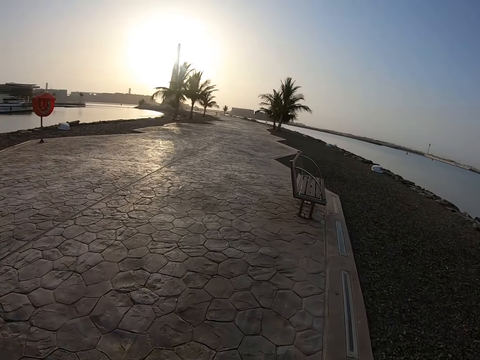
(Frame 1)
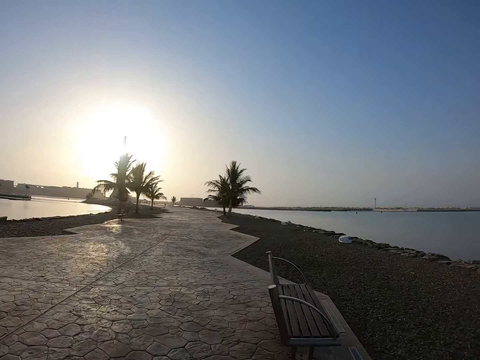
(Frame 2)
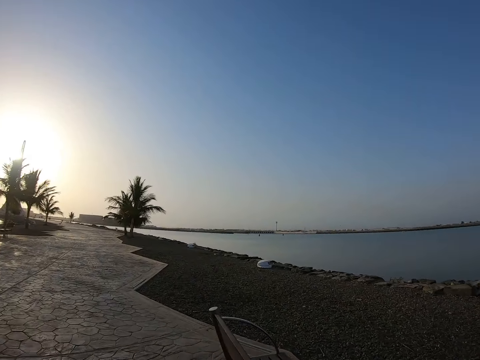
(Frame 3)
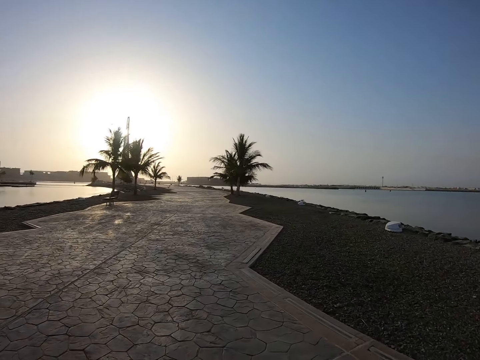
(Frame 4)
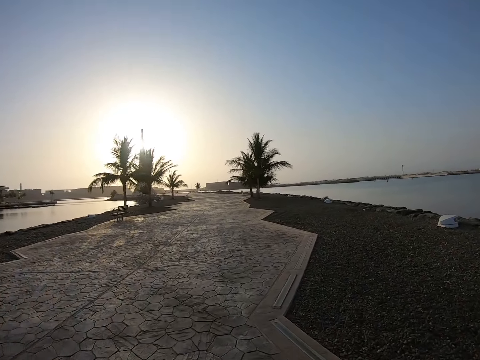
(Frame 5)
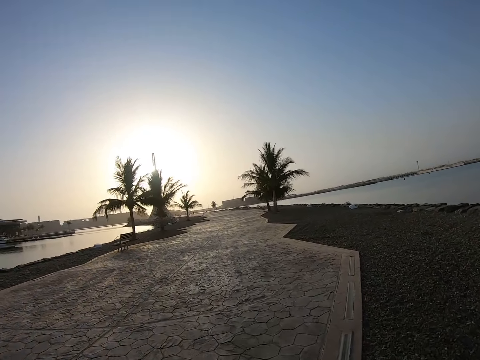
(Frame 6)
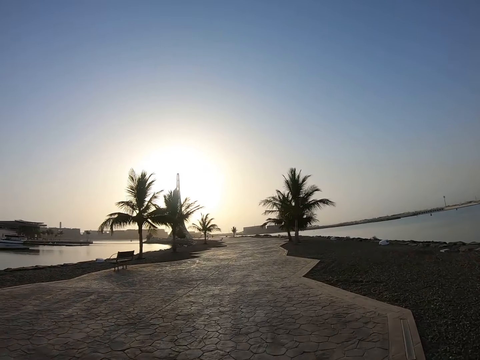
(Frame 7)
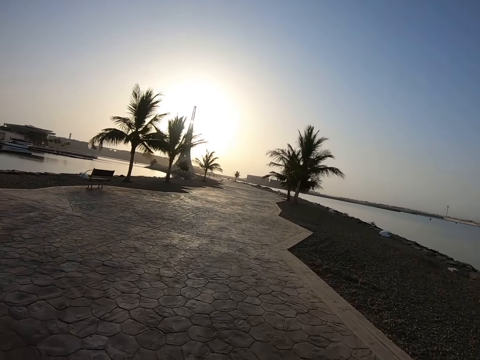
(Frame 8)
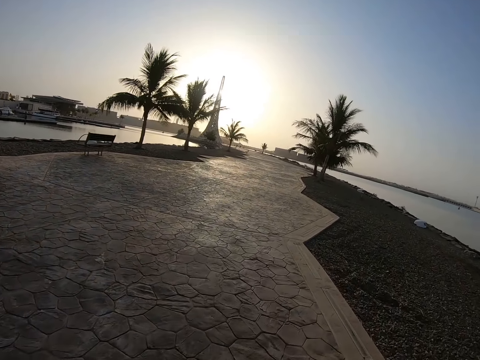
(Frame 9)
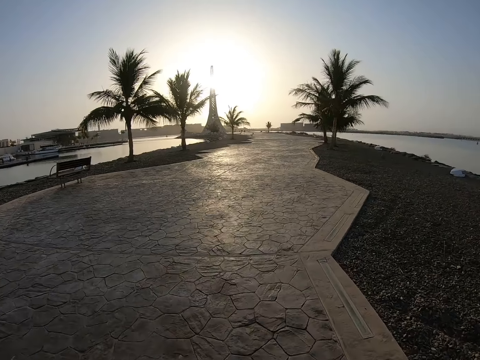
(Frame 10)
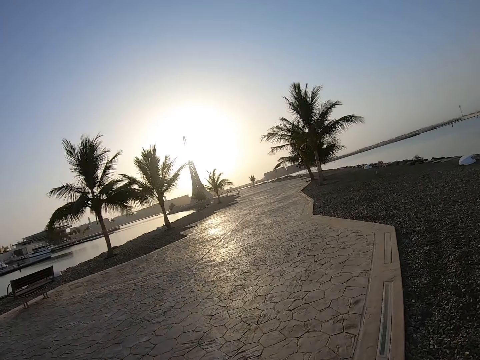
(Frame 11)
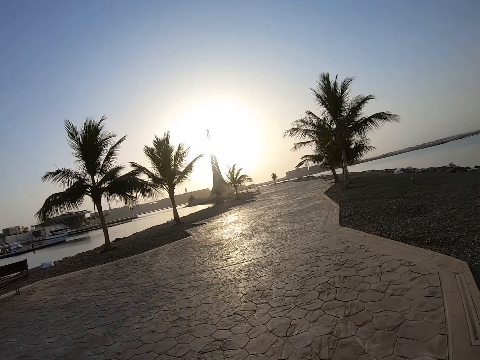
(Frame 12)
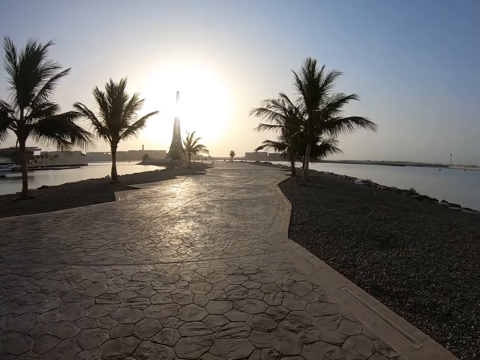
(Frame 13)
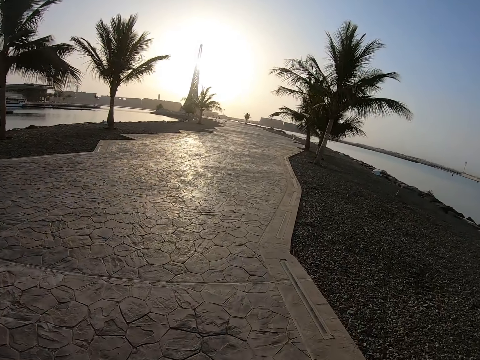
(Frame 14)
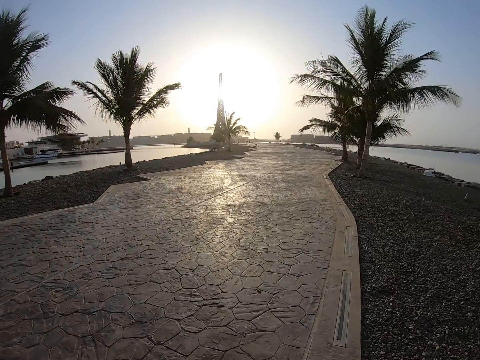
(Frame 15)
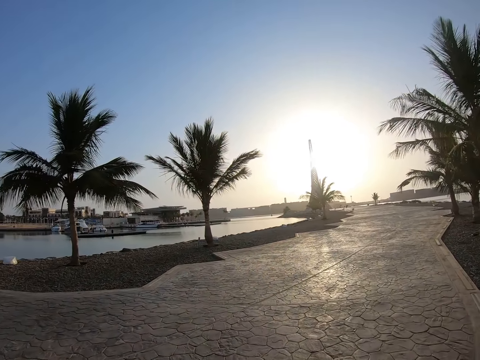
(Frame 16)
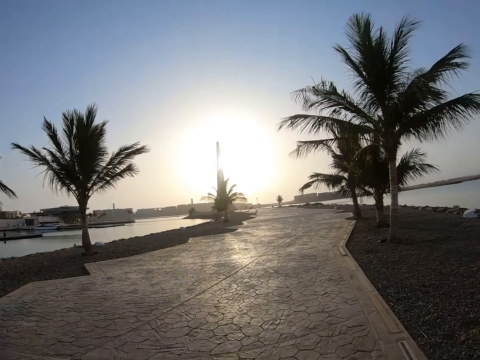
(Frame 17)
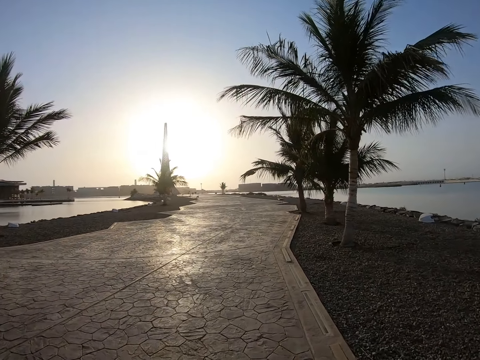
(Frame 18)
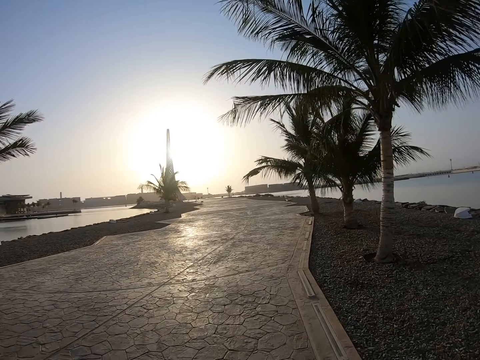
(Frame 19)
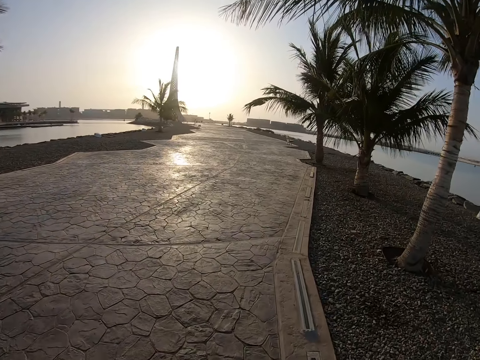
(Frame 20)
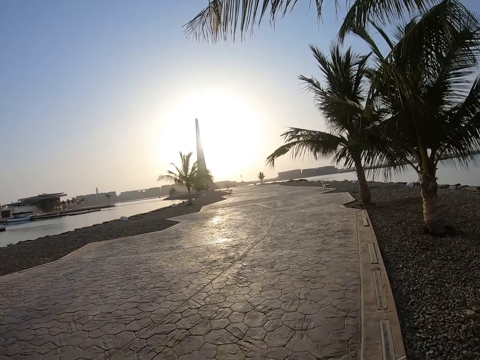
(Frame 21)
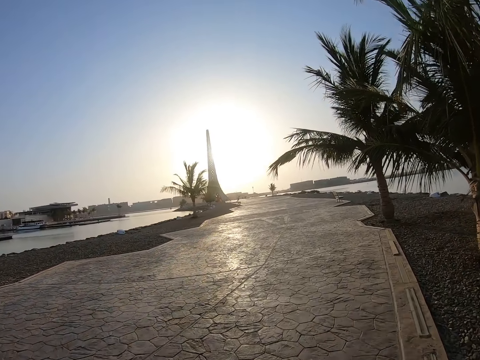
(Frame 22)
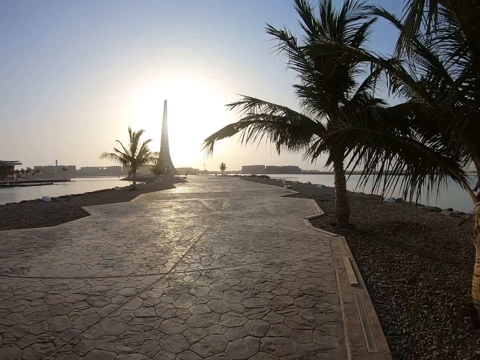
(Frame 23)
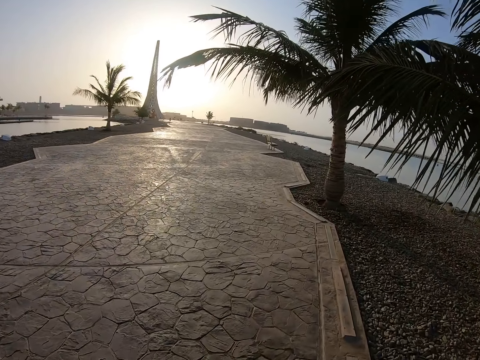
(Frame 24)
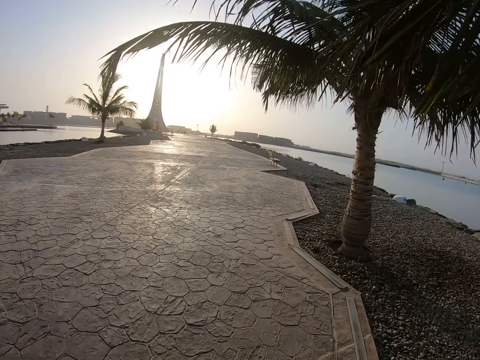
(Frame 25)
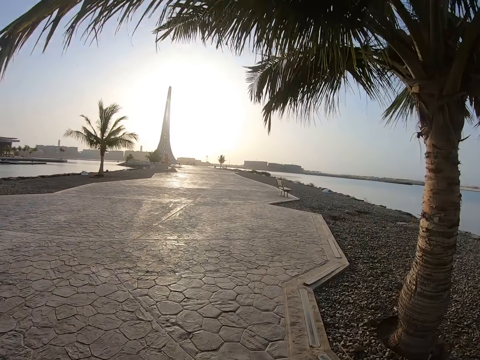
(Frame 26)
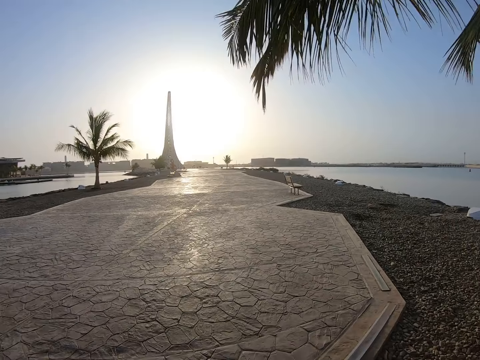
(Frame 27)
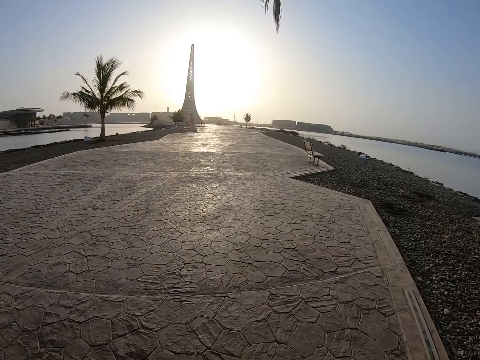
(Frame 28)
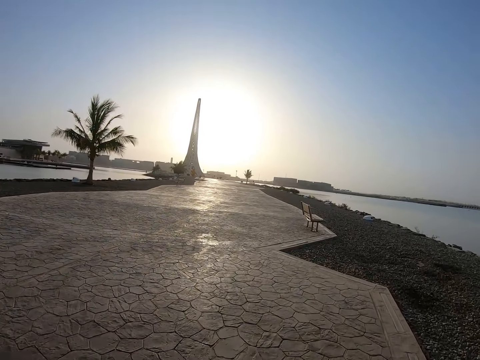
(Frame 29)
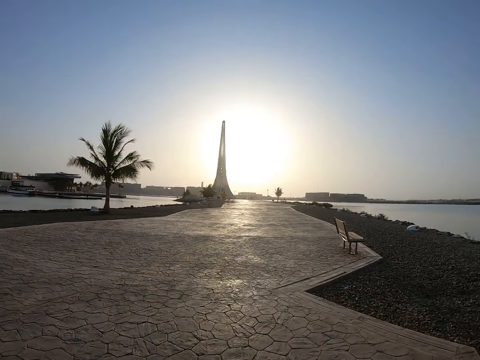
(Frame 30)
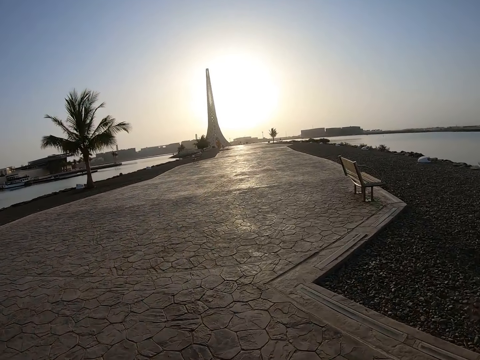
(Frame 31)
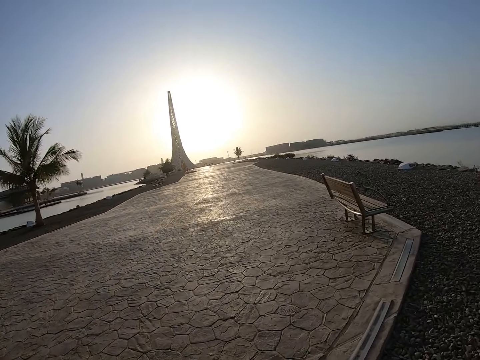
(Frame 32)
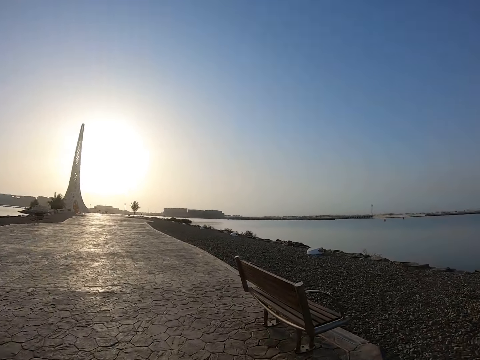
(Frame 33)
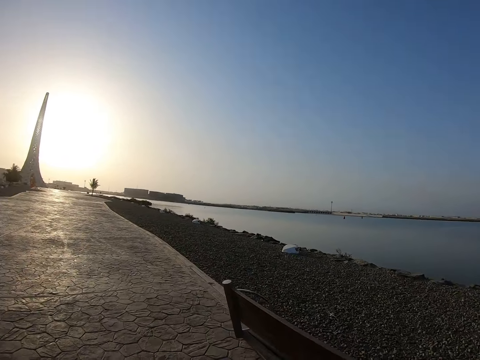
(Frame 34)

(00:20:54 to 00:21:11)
The camera wearer looks around. They run on the road. They look around. They run on the road.

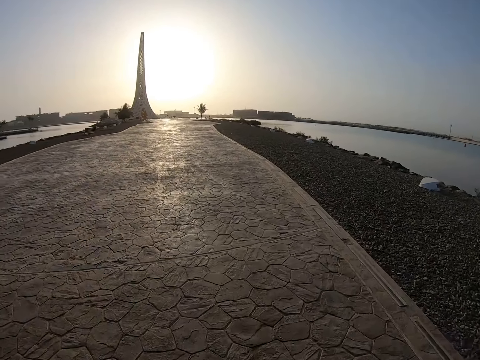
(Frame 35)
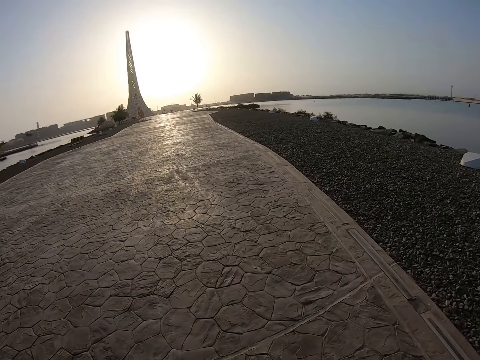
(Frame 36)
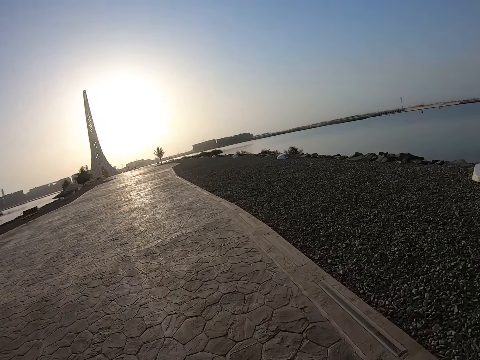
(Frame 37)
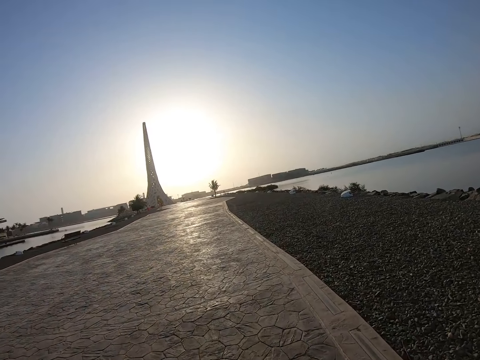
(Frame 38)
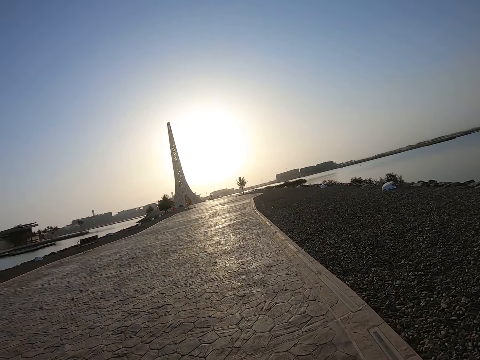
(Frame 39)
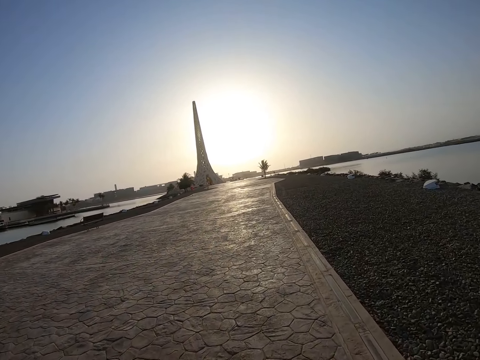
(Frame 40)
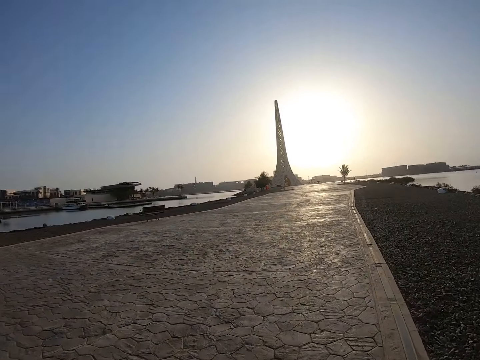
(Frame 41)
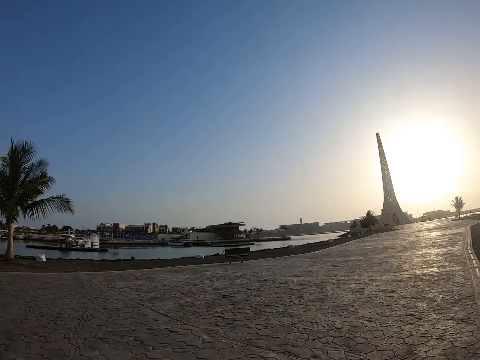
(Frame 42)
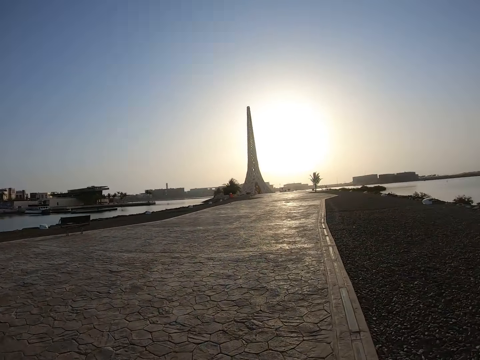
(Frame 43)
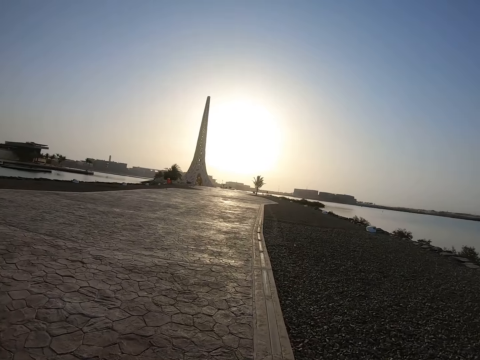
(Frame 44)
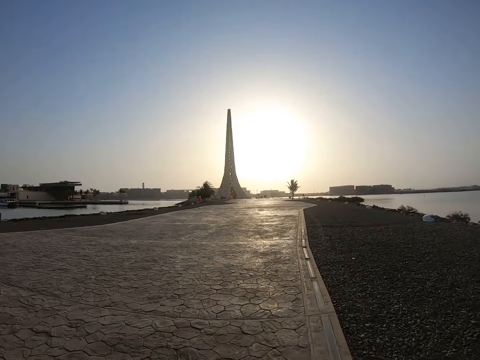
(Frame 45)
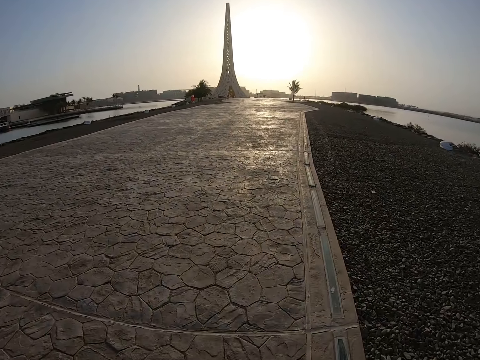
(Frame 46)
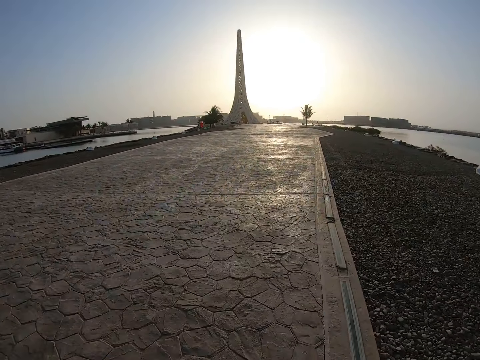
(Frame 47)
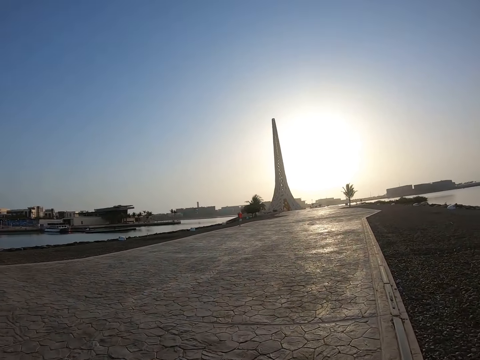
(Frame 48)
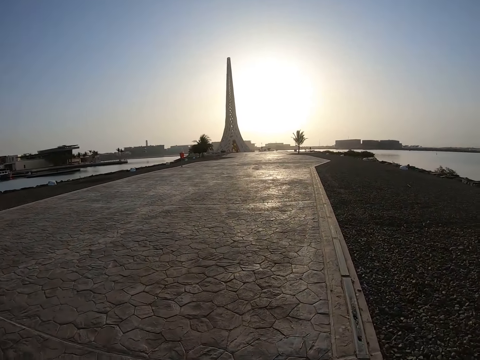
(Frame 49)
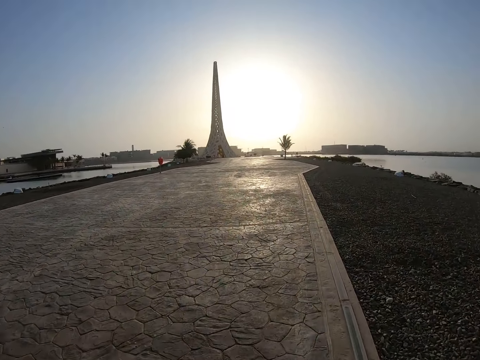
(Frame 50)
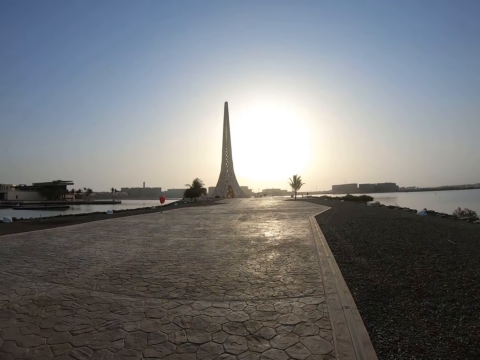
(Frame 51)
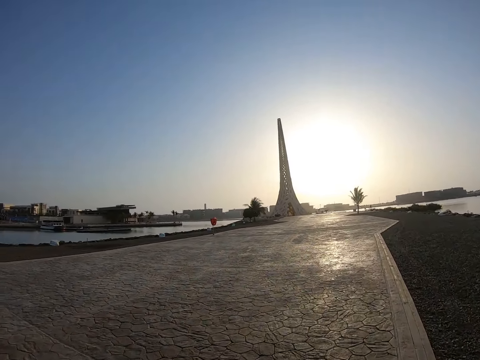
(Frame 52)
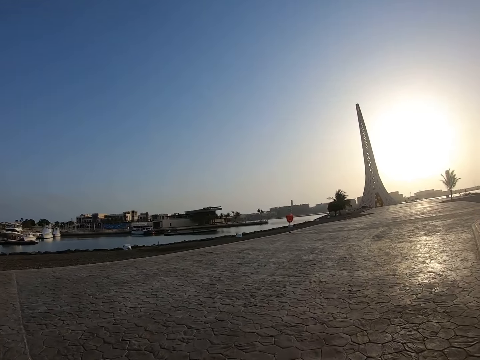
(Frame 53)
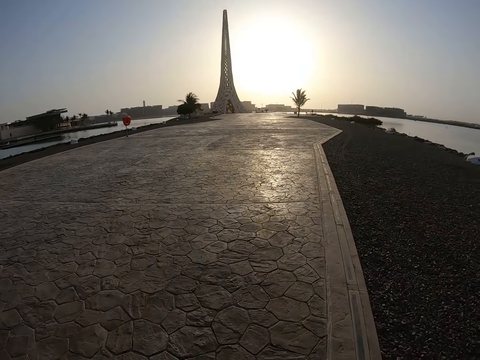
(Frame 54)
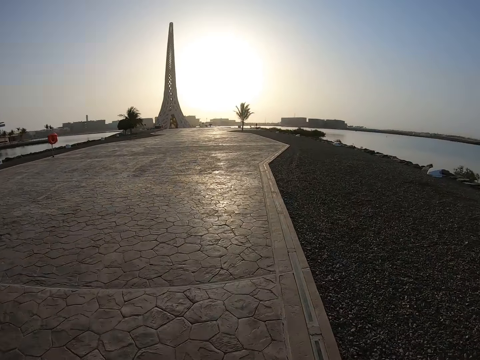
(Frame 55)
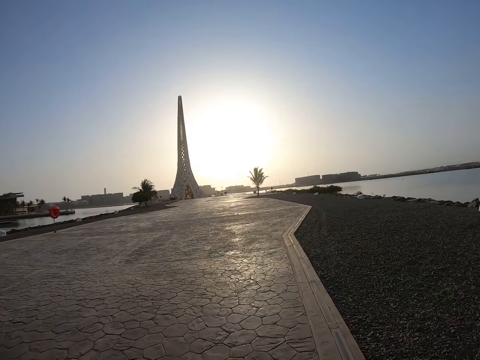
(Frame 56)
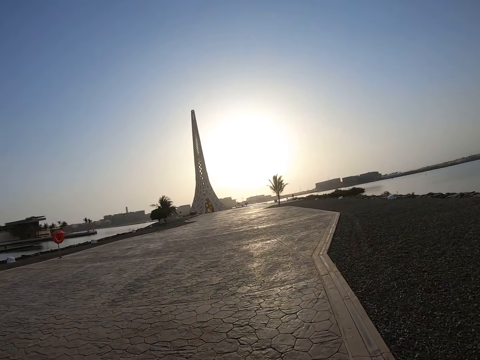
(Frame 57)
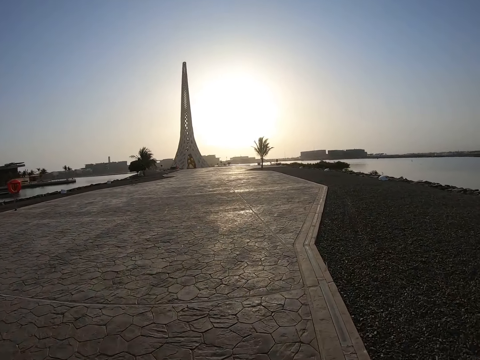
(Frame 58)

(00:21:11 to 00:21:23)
The camera wearer looks around. They run on the road.
